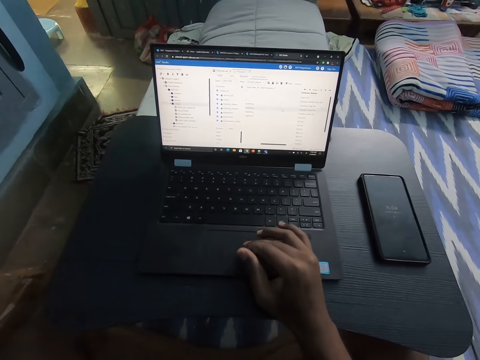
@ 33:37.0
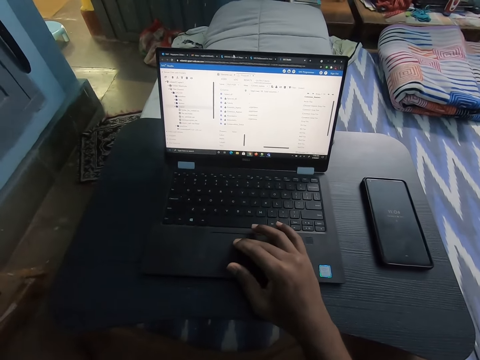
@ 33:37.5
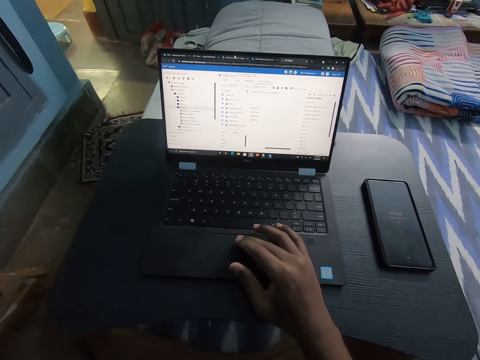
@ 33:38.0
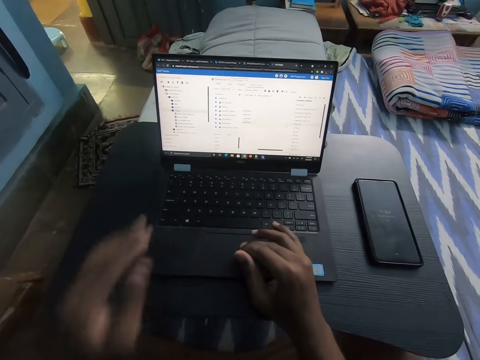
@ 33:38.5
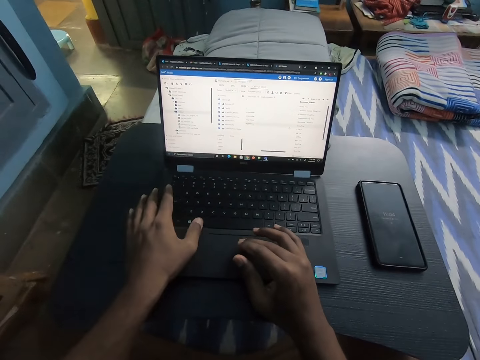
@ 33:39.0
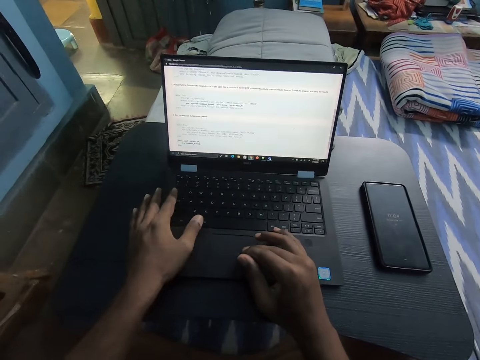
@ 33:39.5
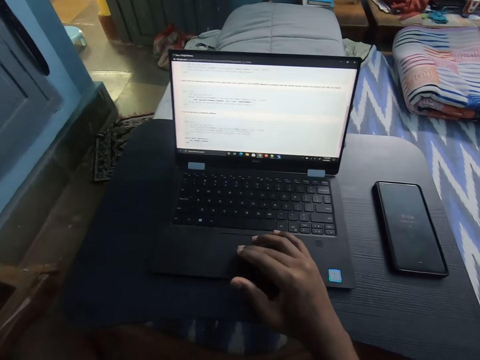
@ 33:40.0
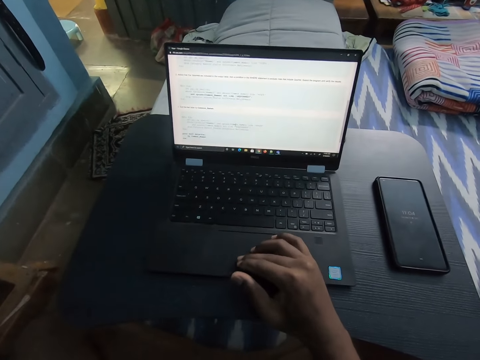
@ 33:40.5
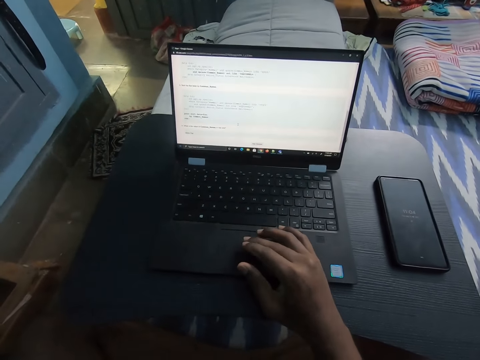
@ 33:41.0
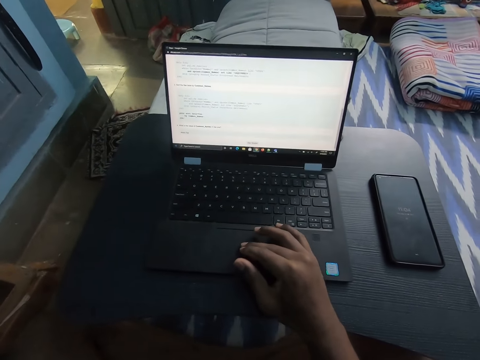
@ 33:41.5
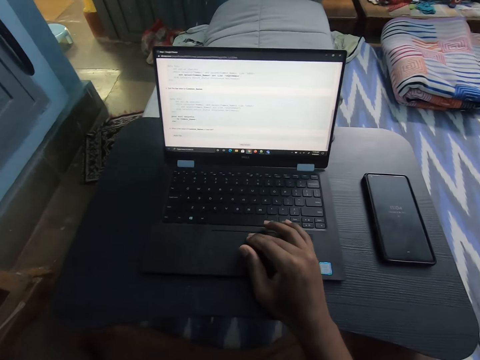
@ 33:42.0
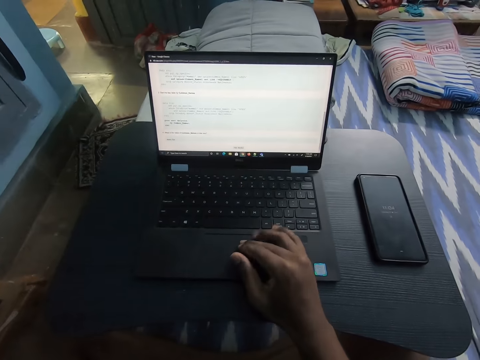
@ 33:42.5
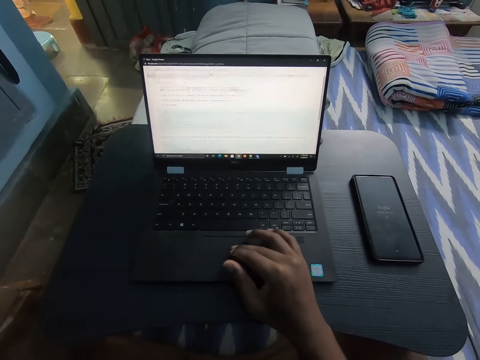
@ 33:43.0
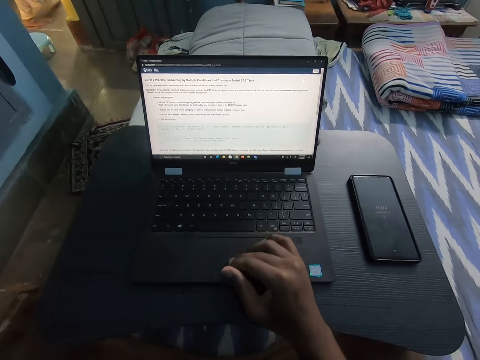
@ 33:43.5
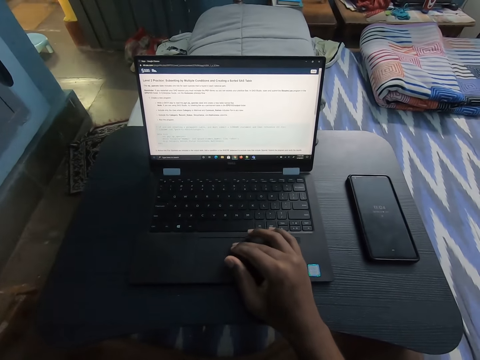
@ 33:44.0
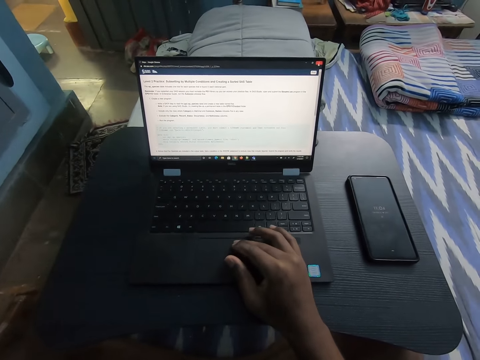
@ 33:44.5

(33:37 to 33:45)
The camera wearer operates the laptop on the portable laptop table with his left hand. He operates the laptop on the portable laptop table with his right hand.

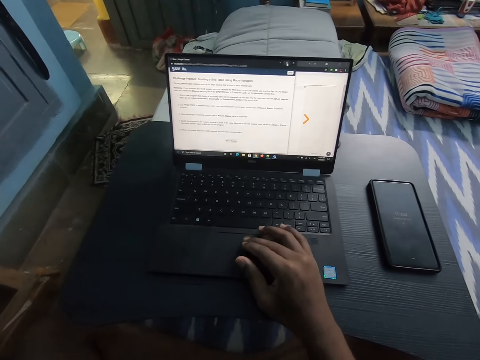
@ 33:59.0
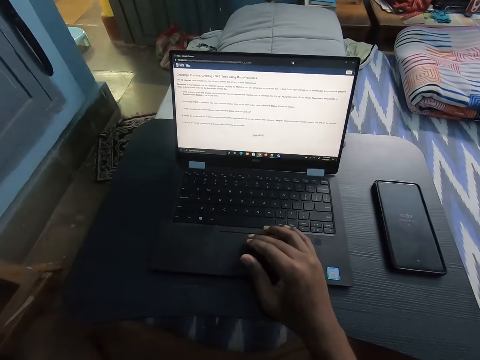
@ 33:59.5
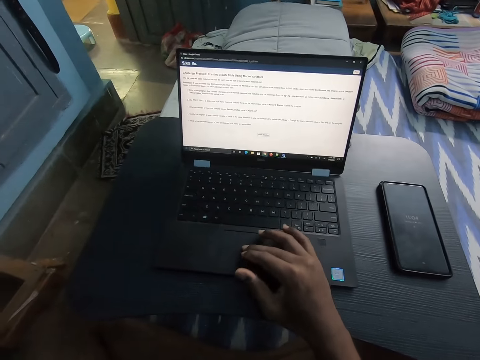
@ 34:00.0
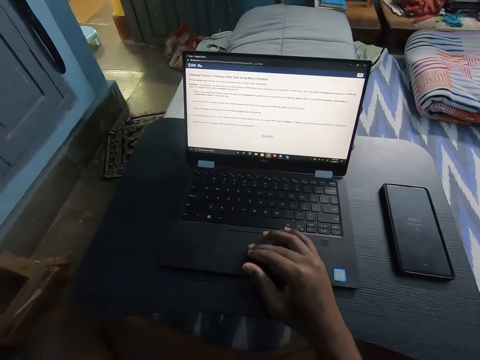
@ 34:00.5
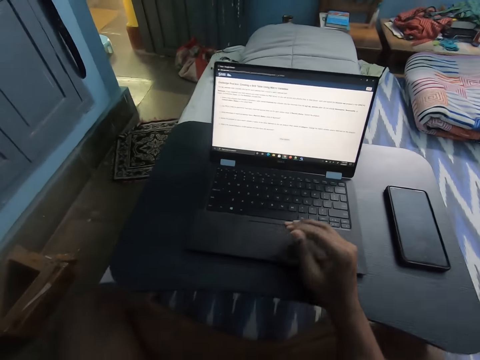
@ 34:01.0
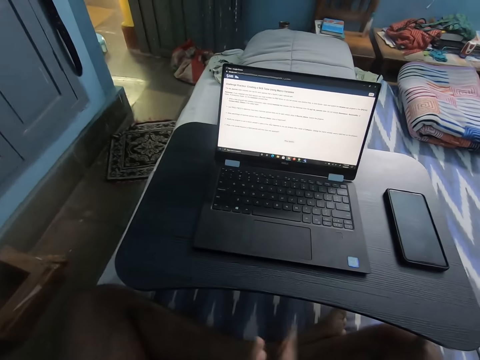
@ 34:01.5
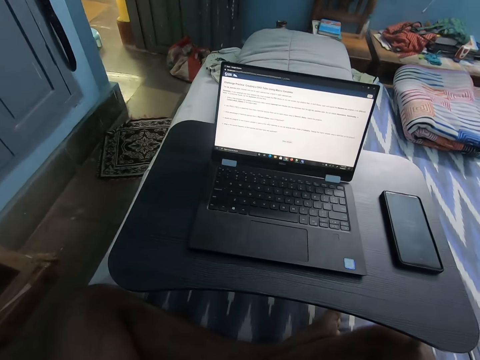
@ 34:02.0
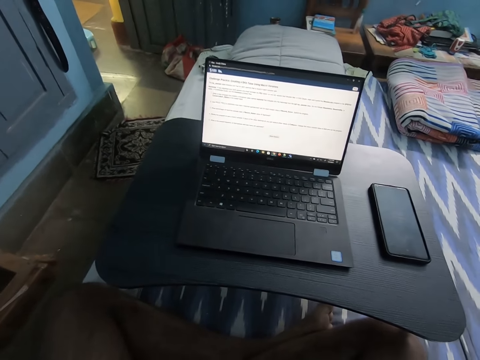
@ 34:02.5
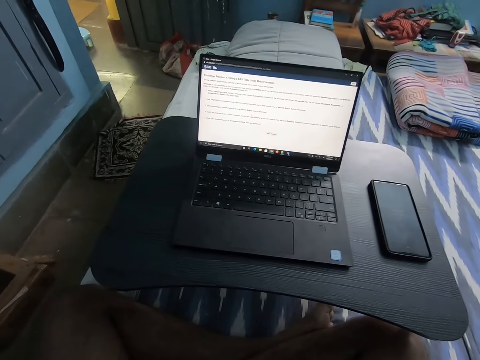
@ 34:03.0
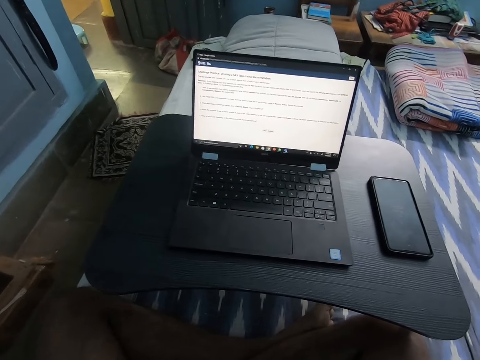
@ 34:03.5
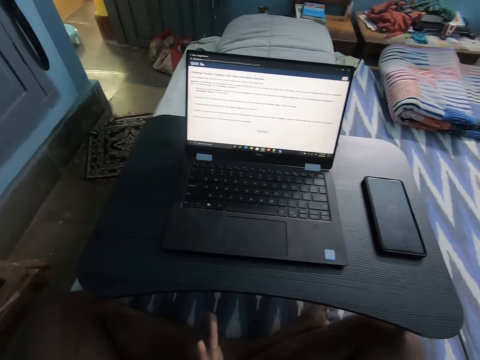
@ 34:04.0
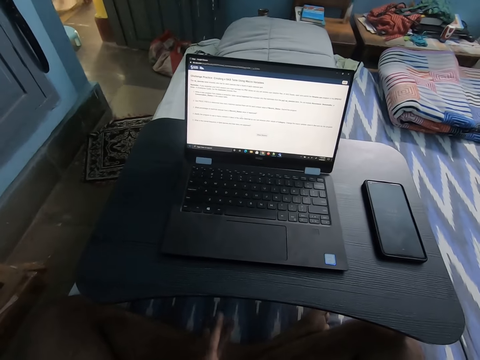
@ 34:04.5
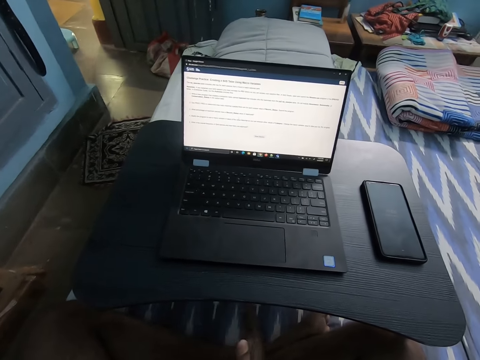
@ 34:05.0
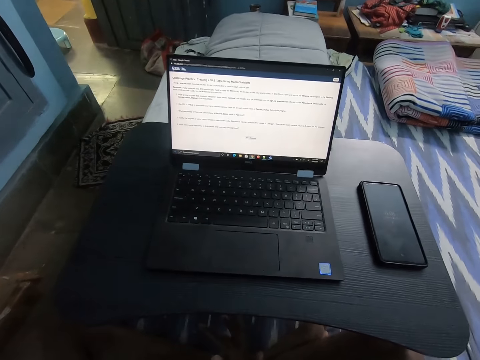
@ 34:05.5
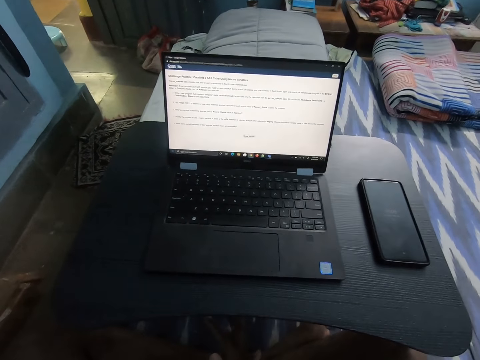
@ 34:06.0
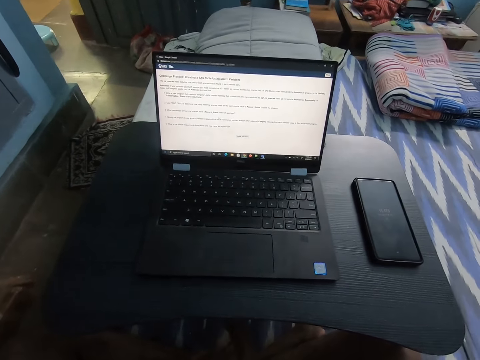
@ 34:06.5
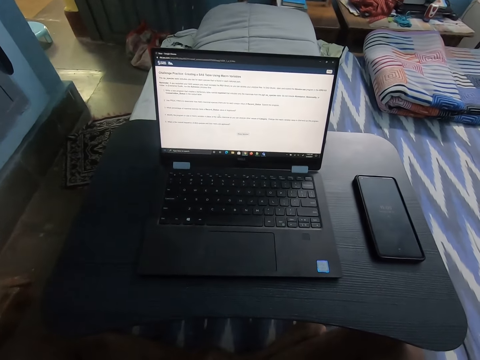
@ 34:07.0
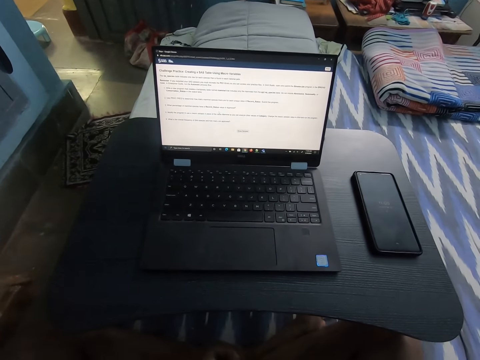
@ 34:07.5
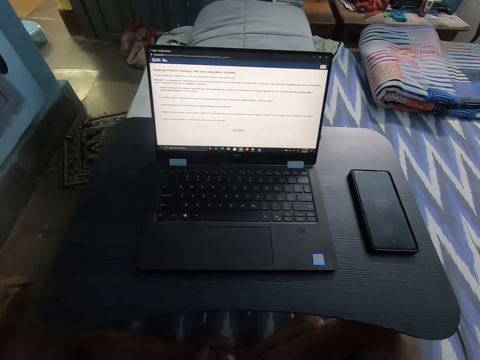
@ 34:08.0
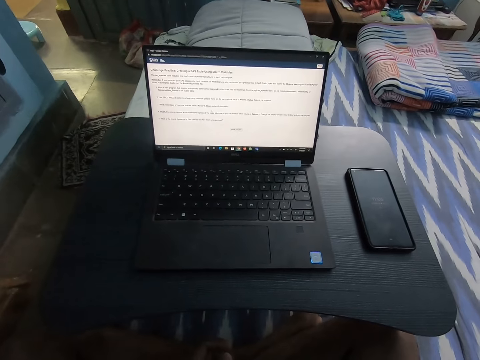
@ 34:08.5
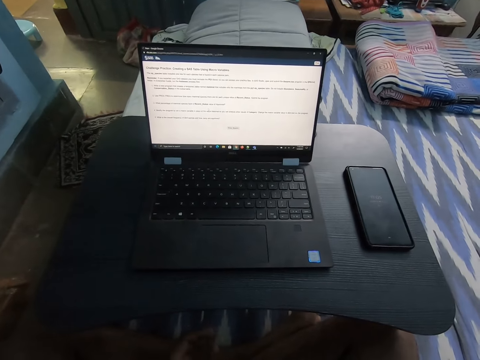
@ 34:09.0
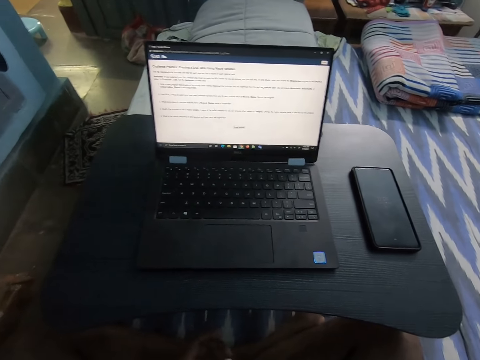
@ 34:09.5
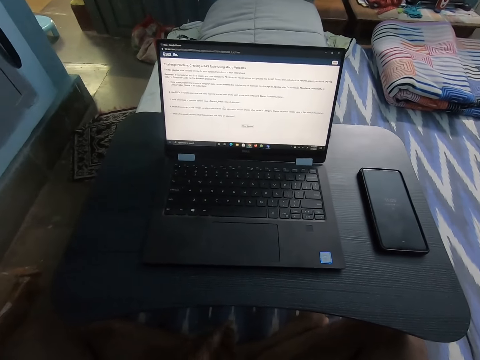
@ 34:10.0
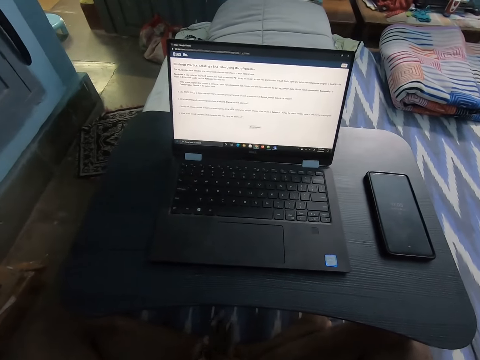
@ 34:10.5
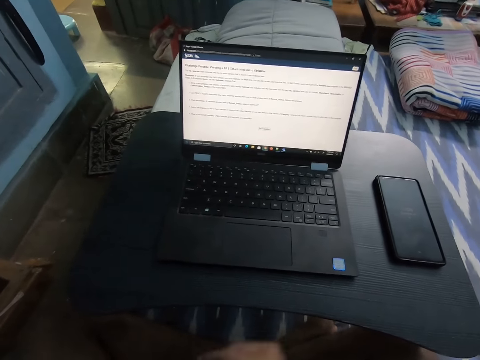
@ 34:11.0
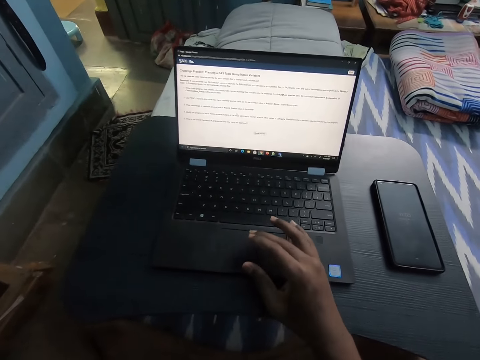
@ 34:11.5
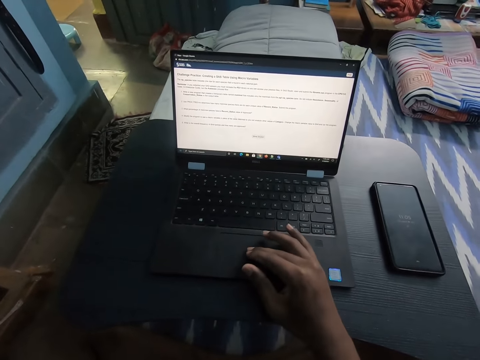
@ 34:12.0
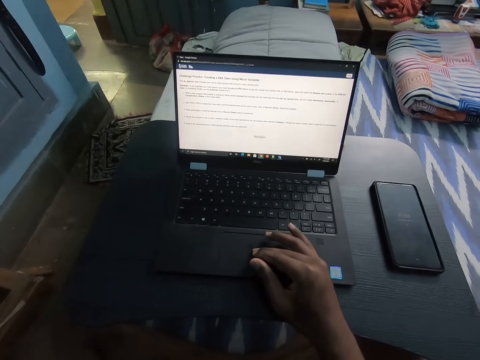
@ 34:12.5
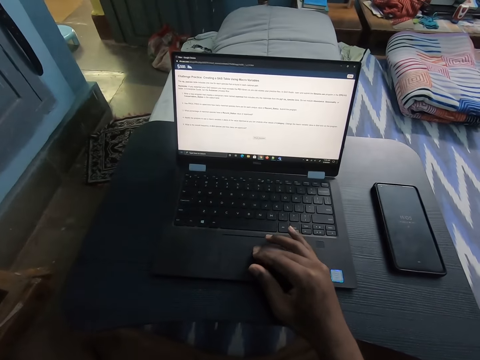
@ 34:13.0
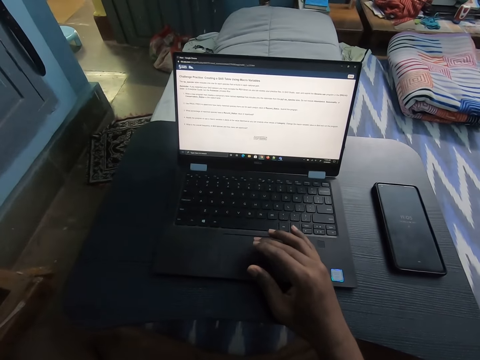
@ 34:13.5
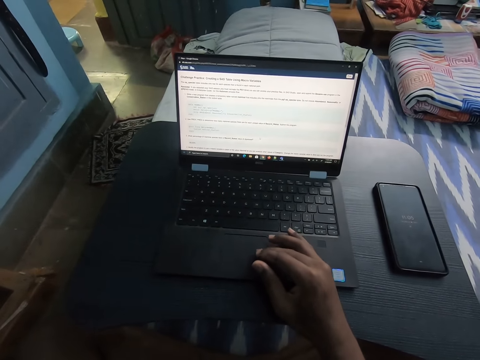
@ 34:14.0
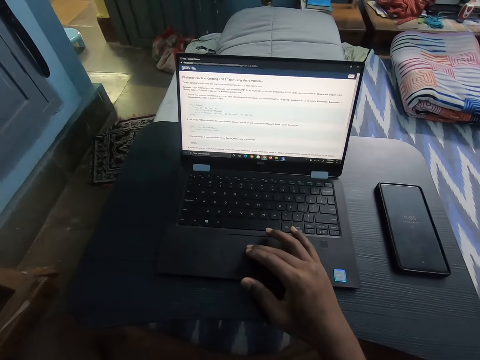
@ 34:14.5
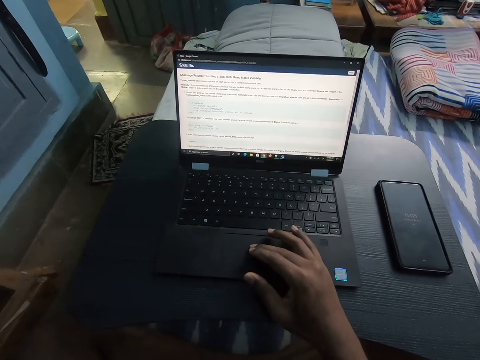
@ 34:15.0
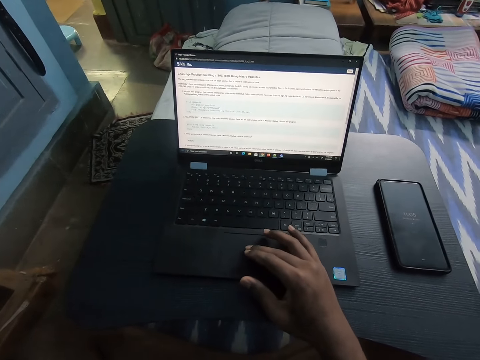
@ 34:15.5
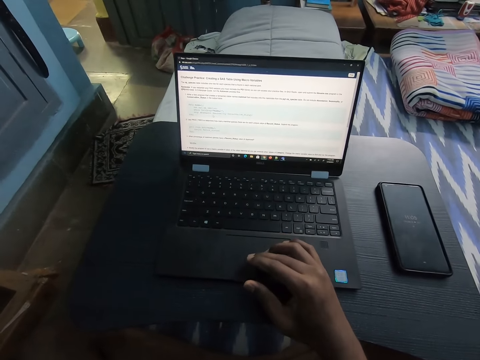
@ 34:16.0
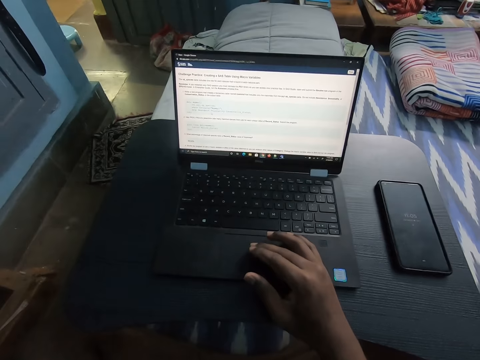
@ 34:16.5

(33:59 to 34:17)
The camera wearer removes his right hand from the laptop on the portable laptop table. He cracks his knuckles. He operates the laptop on the portable laptop table with his right hand.
